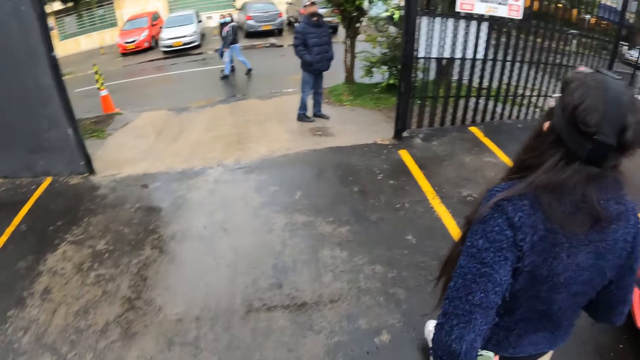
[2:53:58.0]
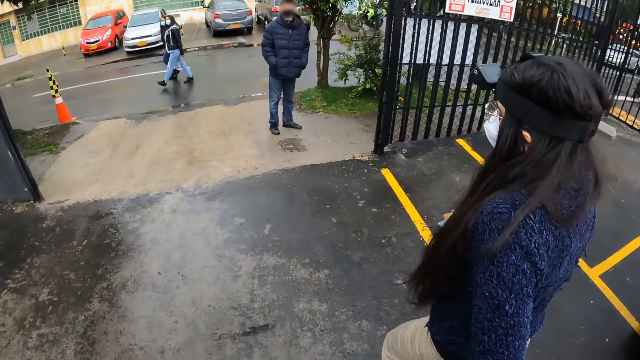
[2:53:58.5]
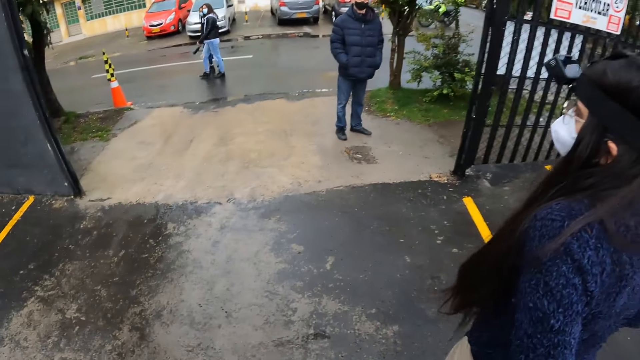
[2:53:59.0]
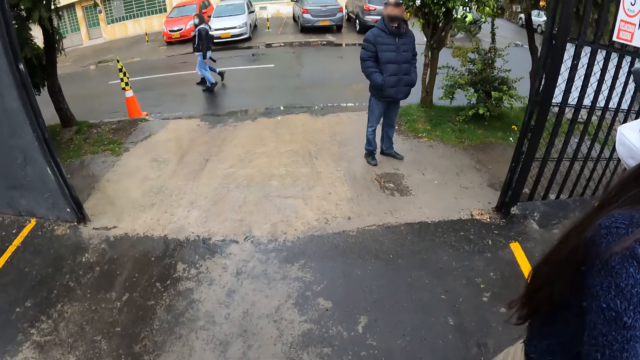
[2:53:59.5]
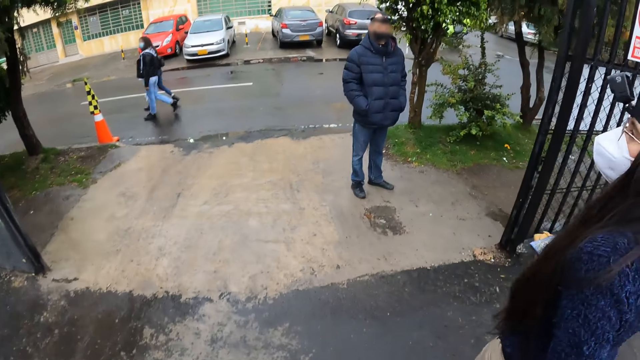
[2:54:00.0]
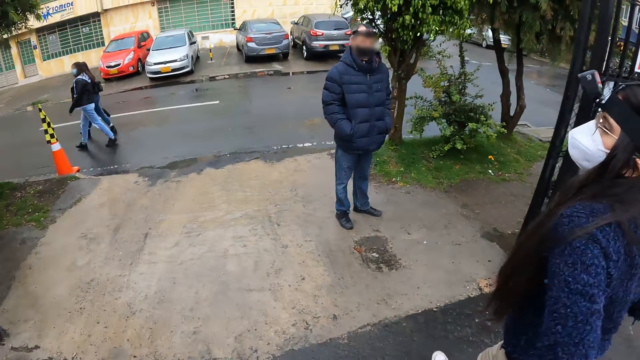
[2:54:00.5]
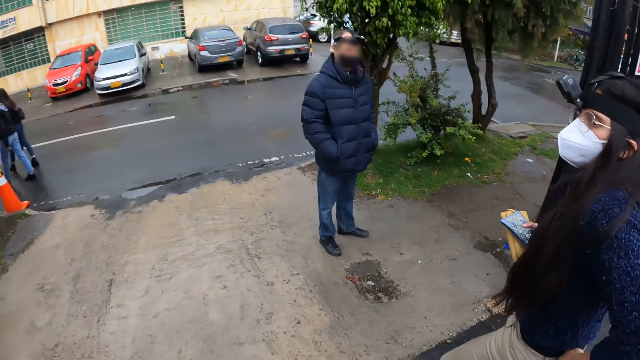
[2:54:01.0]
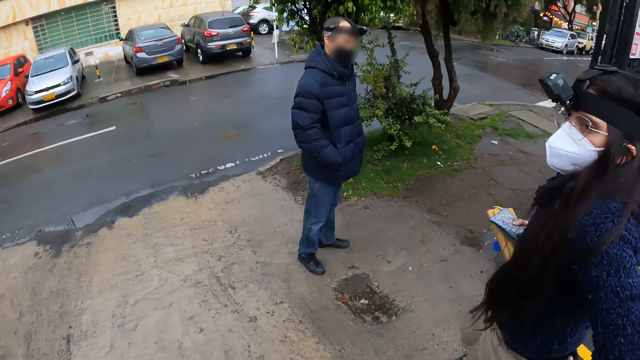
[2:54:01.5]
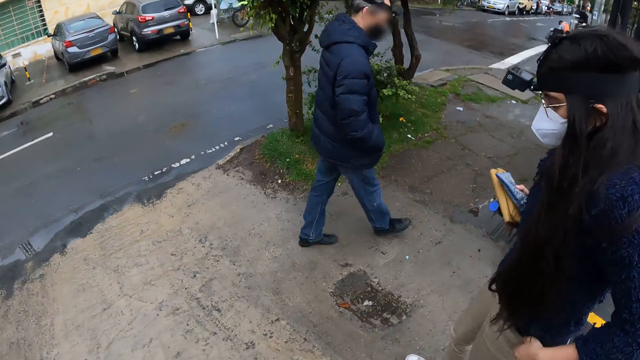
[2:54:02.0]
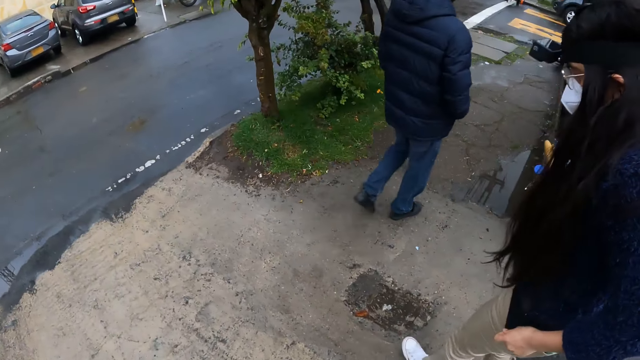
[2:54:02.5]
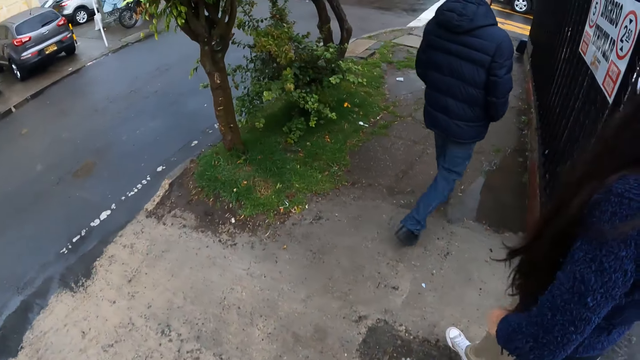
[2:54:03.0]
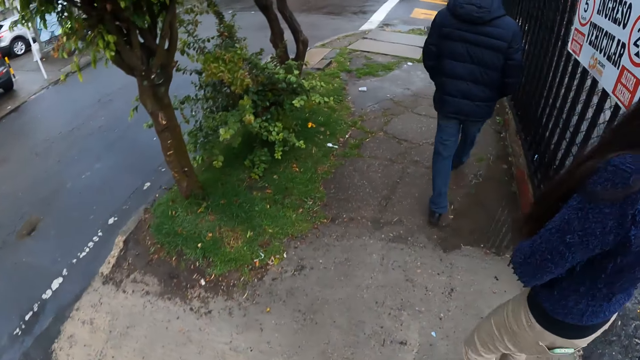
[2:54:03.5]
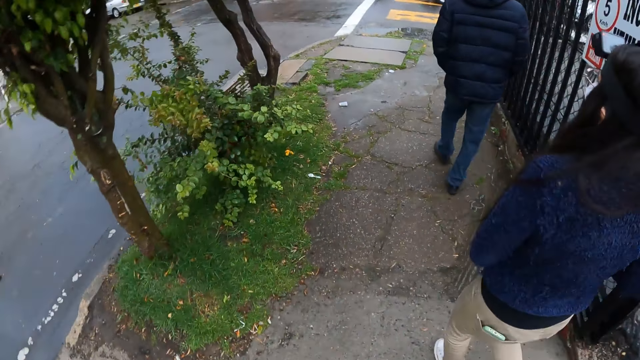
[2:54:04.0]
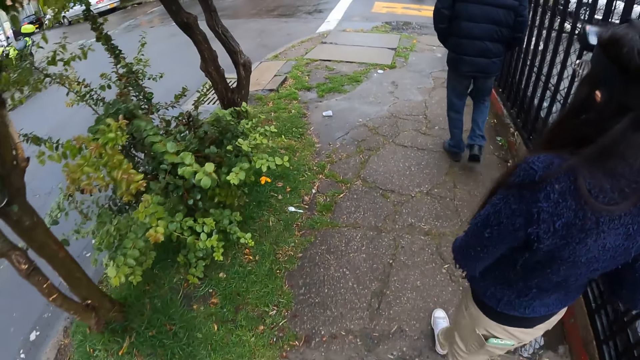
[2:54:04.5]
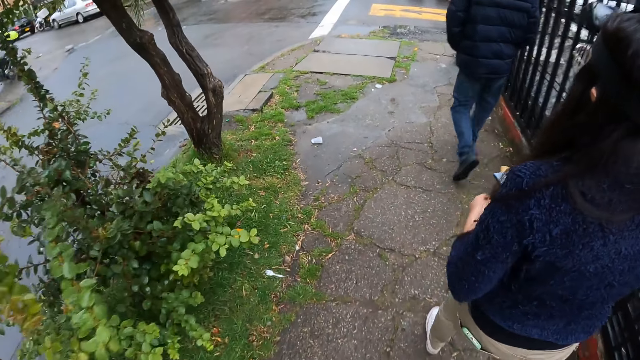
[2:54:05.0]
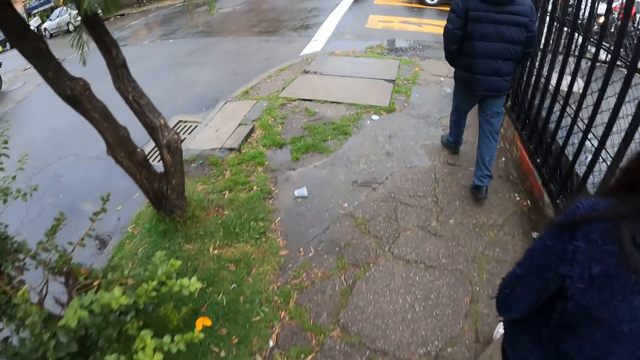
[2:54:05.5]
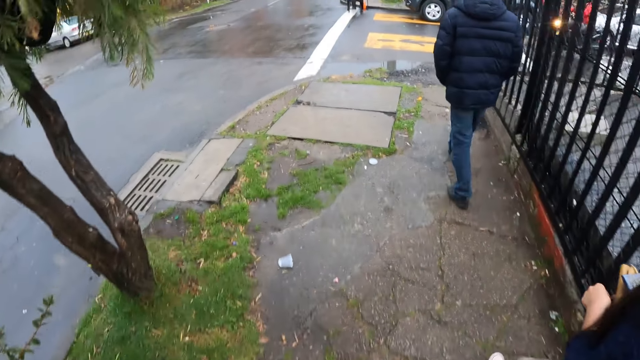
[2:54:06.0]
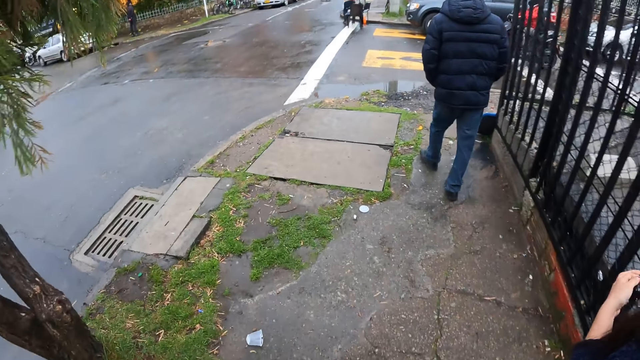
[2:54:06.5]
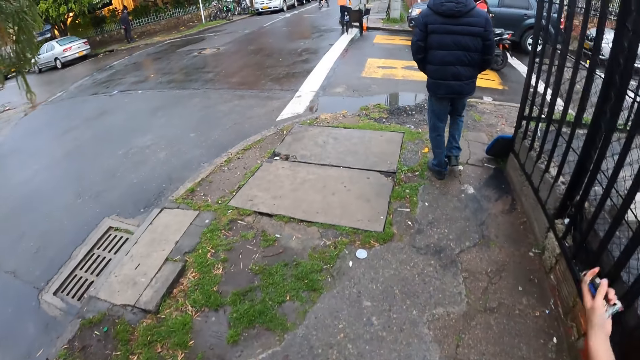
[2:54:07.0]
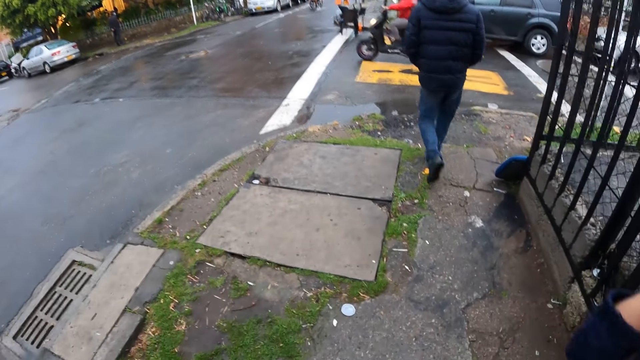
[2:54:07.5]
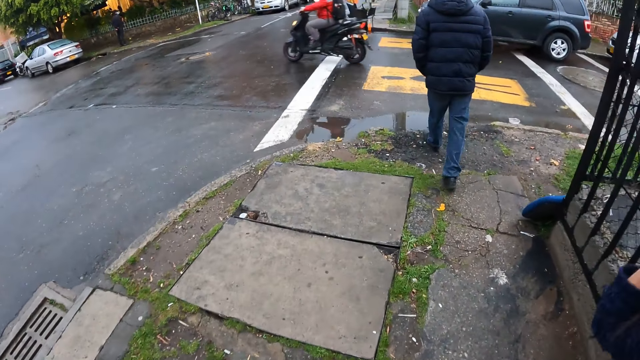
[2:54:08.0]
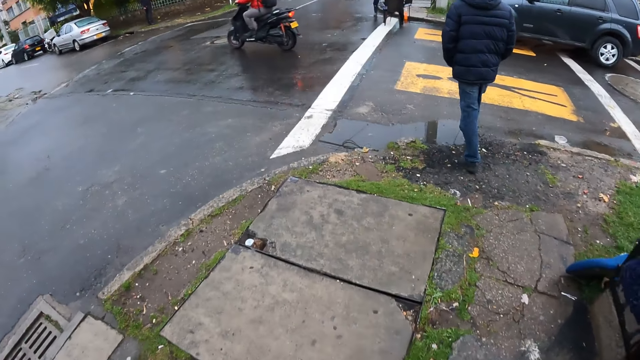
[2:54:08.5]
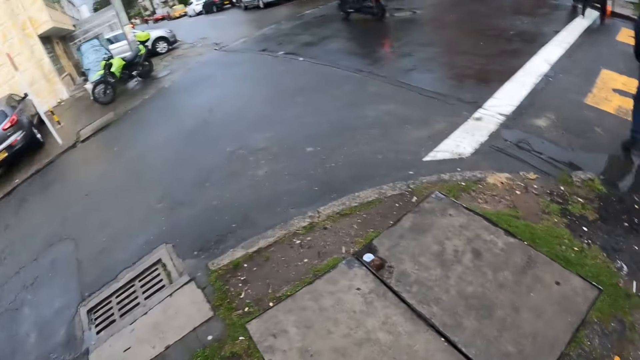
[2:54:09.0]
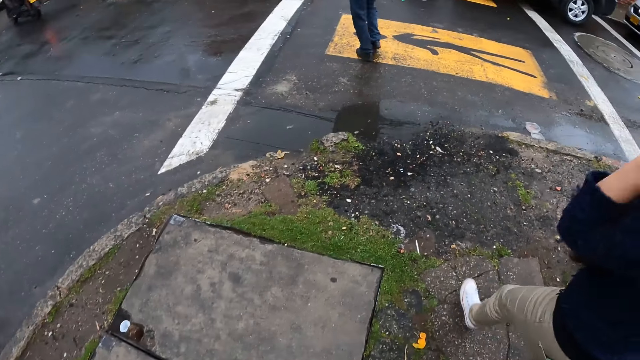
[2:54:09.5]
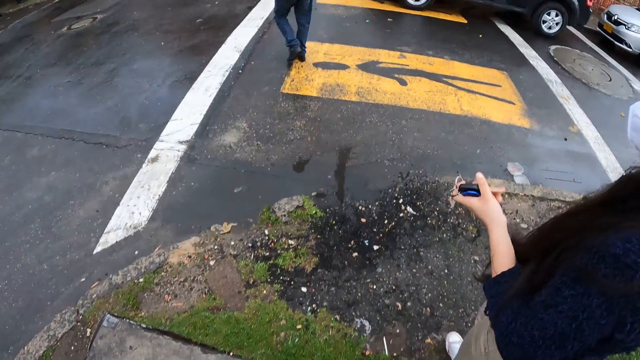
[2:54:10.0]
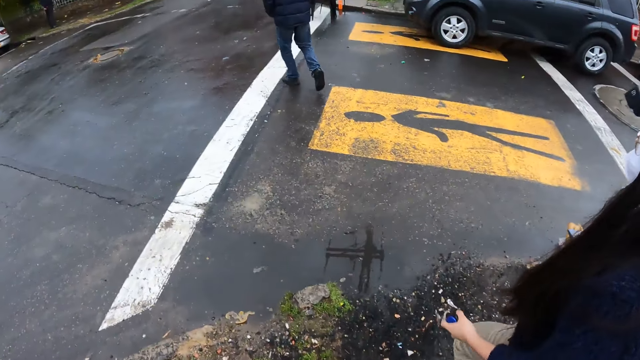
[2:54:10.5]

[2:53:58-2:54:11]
The driver puts a mobile phone in her trouser pocket with her left hand. The man stops walking. The camera wearer walks forward. The man walks forward. The camera wearer walks forward.

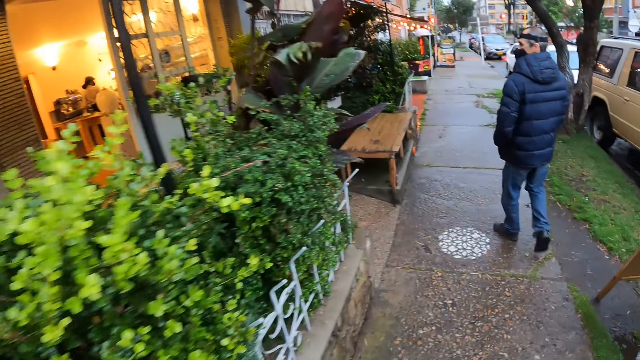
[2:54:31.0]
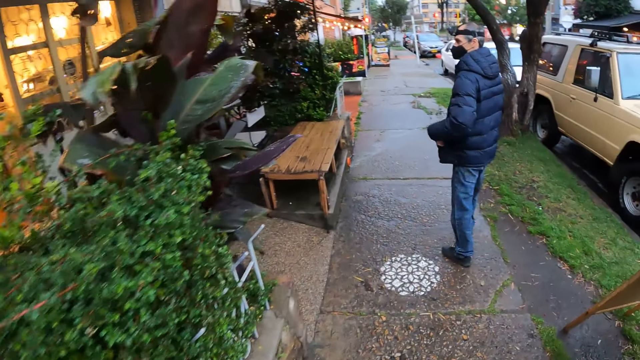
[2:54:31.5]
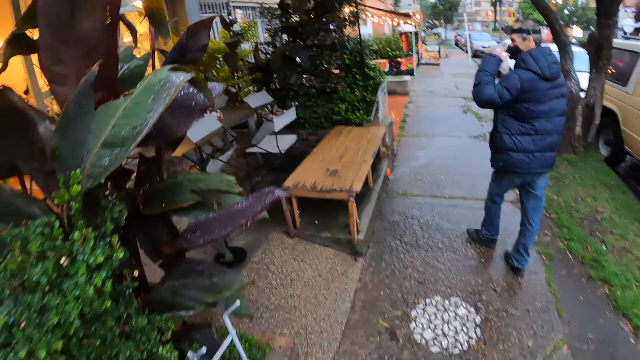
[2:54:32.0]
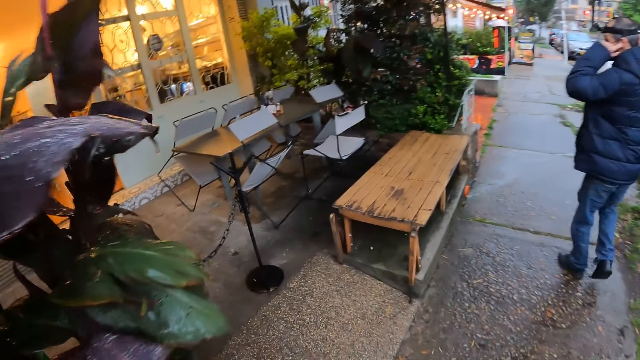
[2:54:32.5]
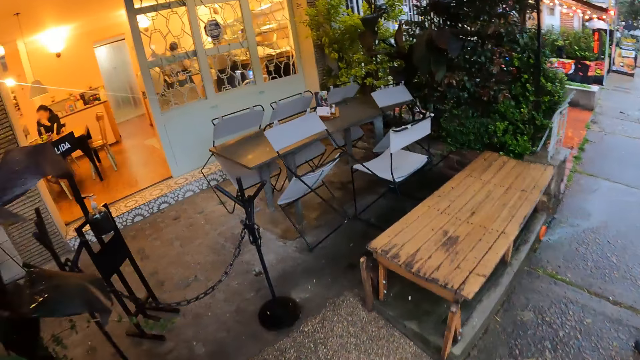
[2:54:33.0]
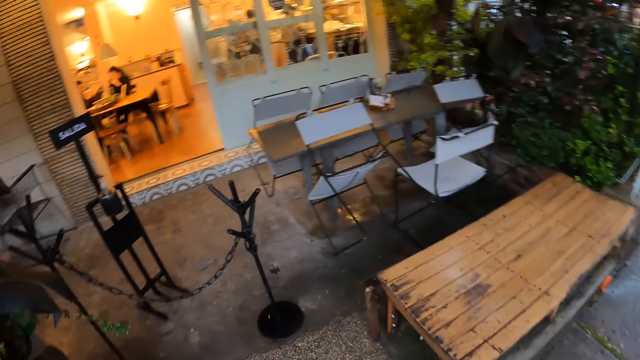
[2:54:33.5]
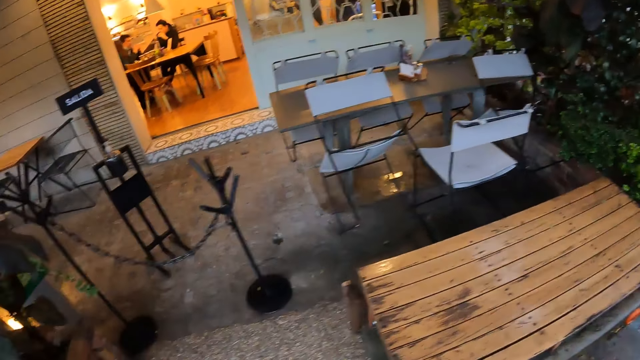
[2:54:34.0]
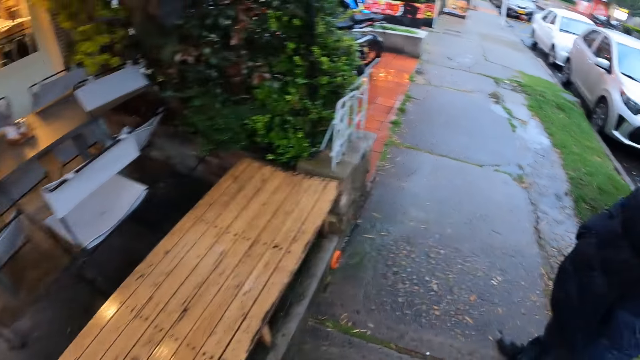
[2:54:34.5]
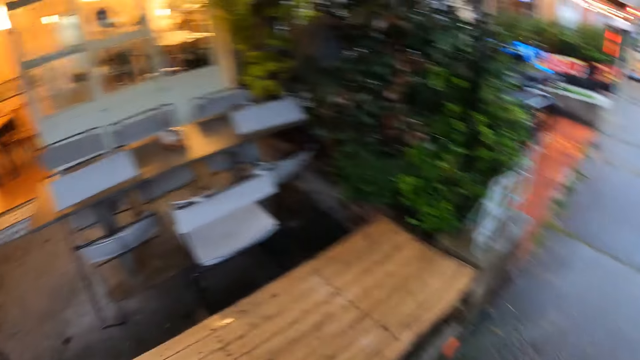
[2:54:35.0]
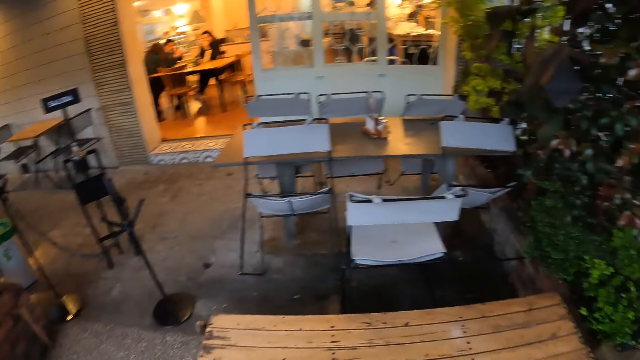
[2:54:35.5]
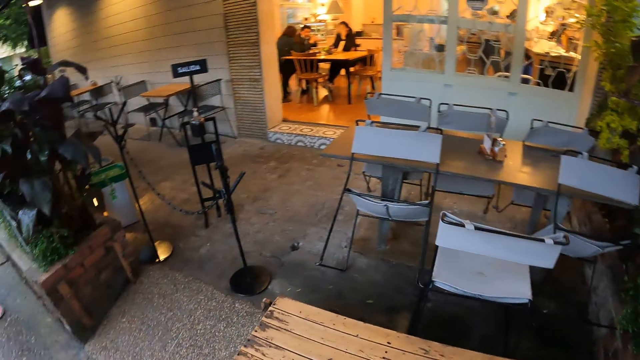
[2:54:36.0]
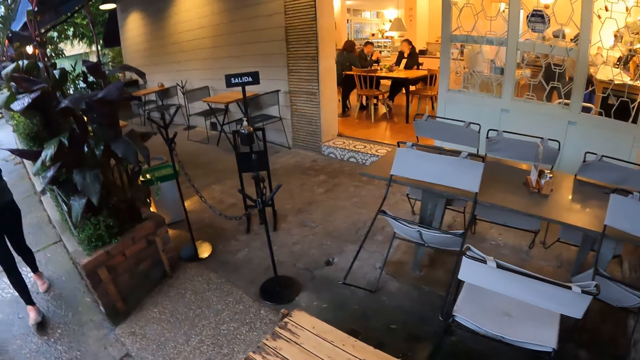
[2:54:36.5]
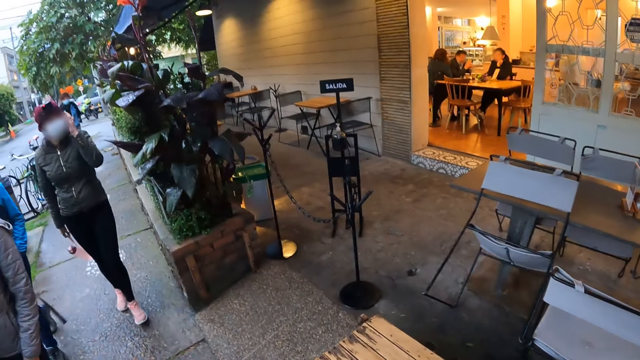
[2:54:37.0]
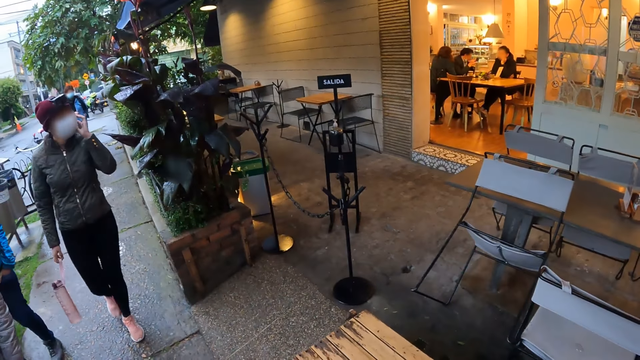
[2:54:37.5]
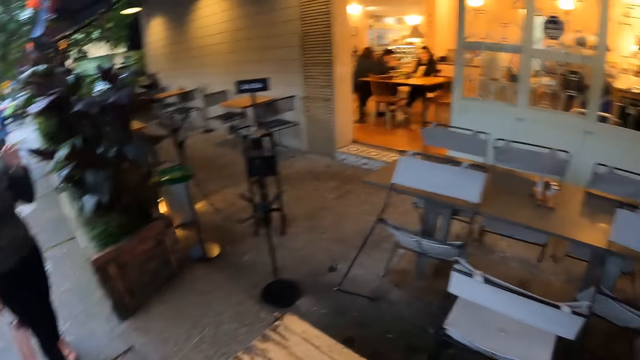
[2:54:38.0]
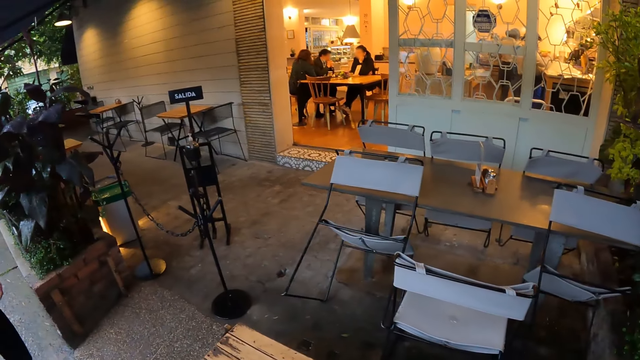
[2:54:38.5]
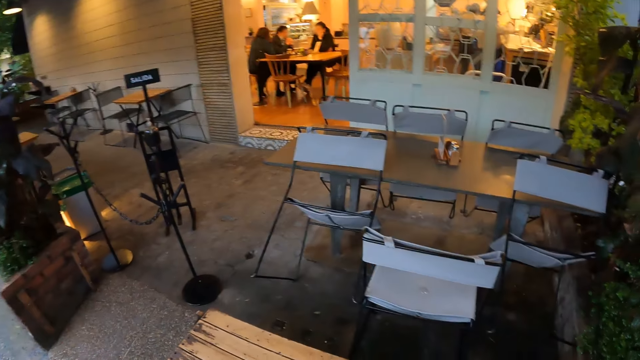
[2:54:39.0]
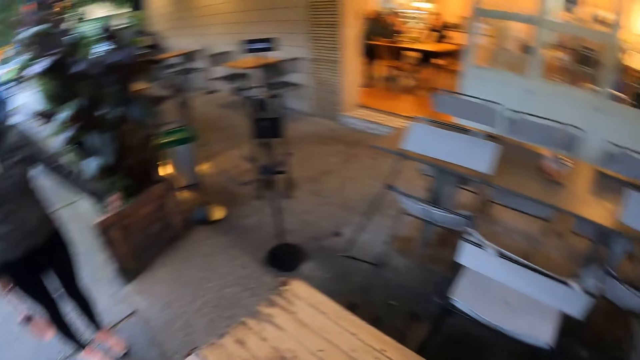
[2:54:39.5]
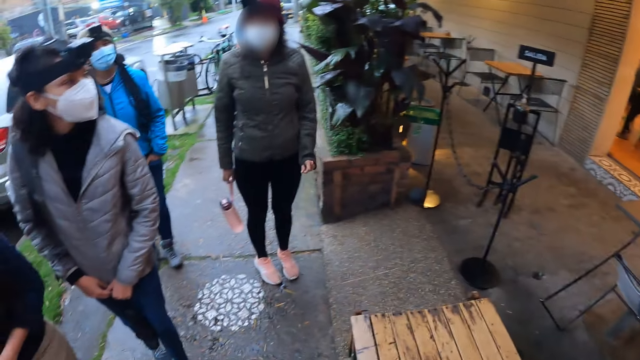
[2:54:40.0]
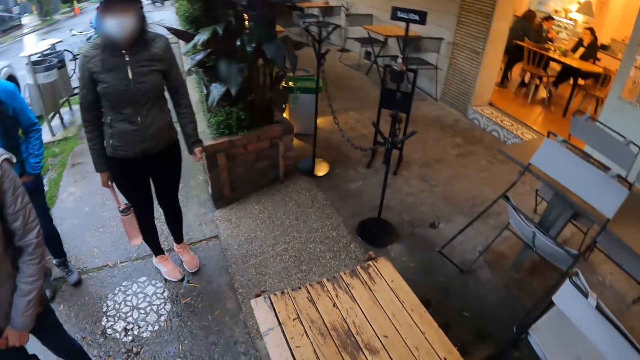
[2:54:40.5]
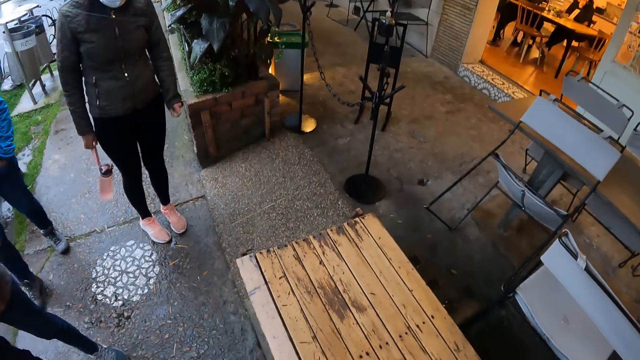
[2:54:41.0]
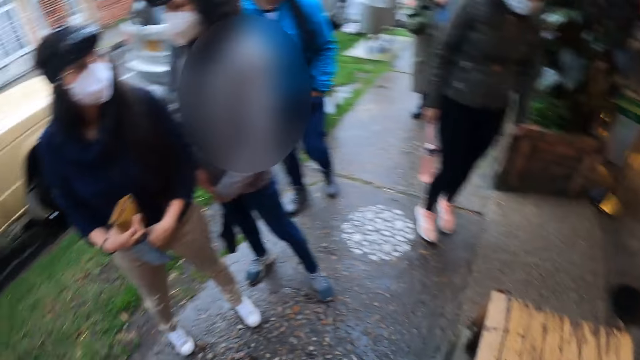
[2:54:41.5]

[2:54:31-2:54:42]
A man scratches his ear. The camera wearer looks around a restaurant. A woman walks towards the camera wearer. The camera wearer looks around the restaurant and looks at the woman.
